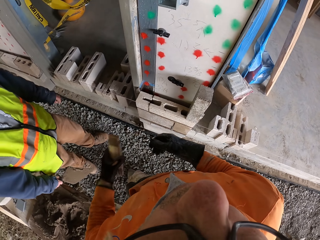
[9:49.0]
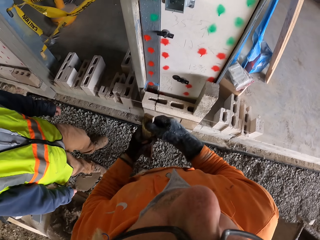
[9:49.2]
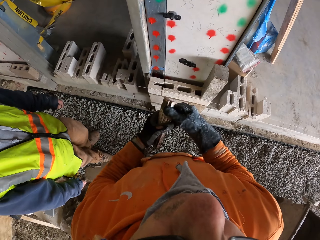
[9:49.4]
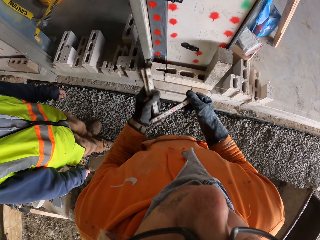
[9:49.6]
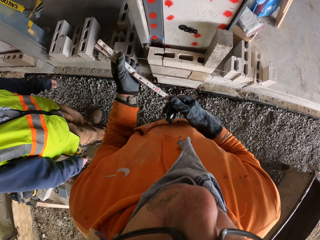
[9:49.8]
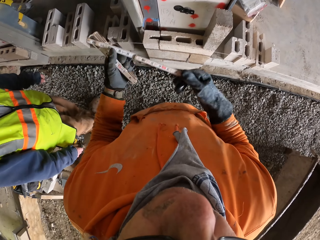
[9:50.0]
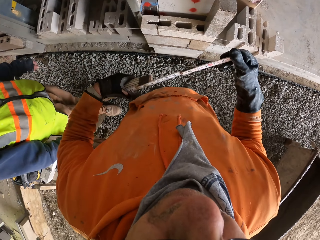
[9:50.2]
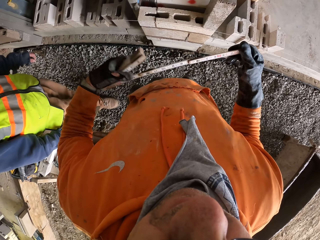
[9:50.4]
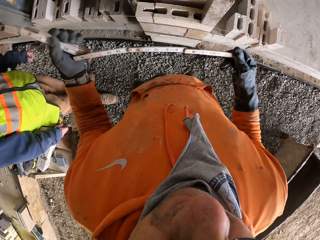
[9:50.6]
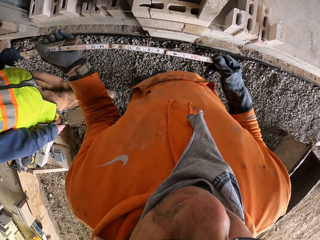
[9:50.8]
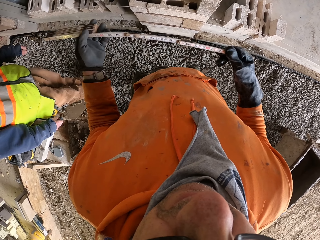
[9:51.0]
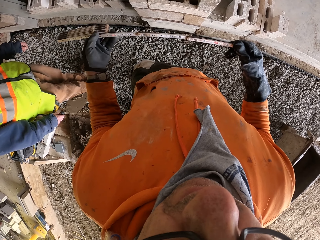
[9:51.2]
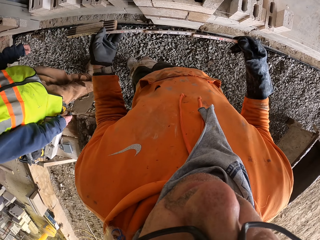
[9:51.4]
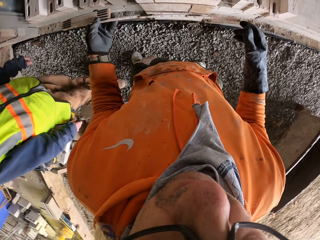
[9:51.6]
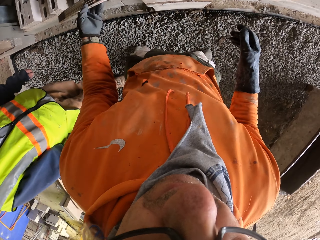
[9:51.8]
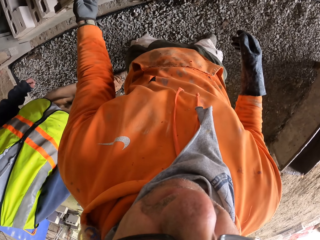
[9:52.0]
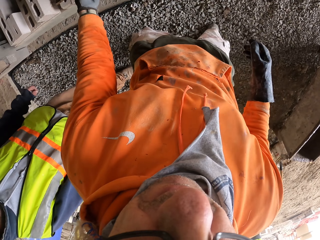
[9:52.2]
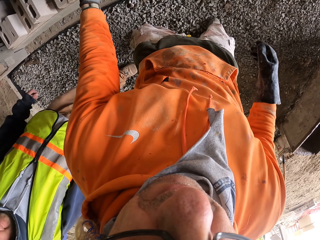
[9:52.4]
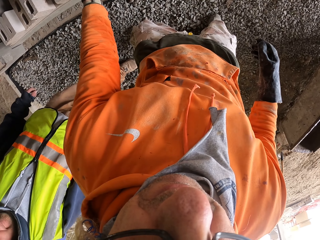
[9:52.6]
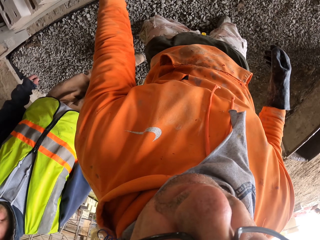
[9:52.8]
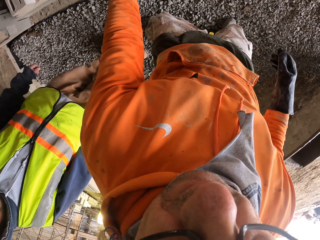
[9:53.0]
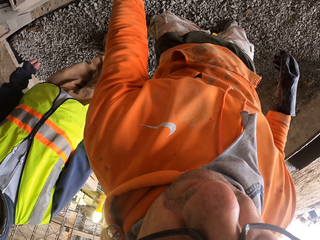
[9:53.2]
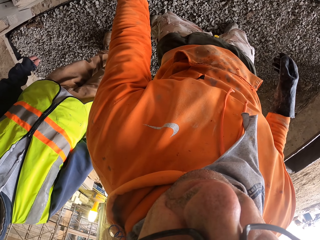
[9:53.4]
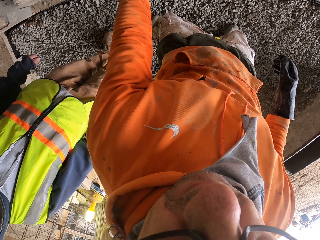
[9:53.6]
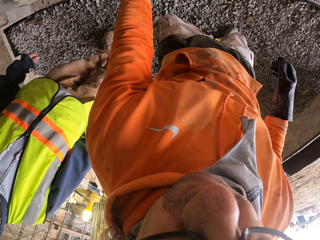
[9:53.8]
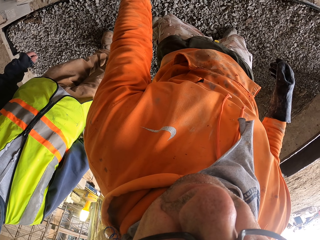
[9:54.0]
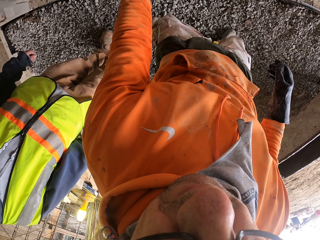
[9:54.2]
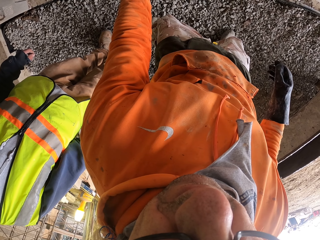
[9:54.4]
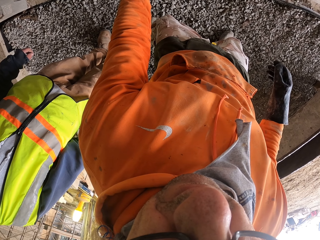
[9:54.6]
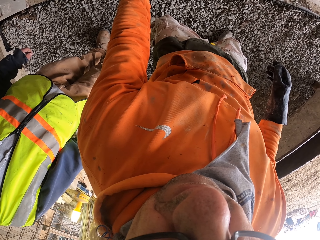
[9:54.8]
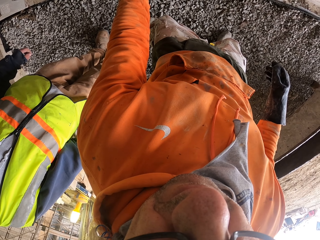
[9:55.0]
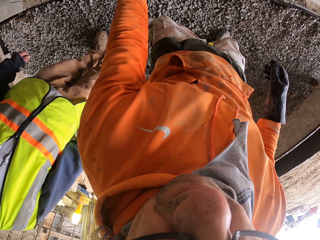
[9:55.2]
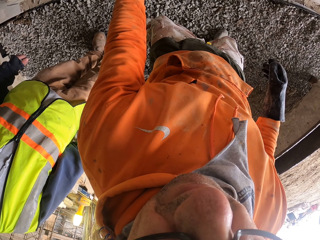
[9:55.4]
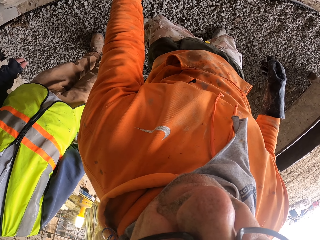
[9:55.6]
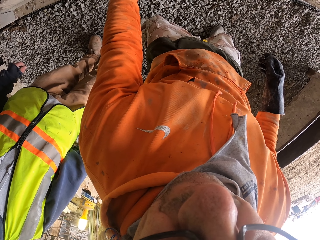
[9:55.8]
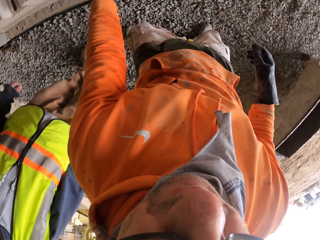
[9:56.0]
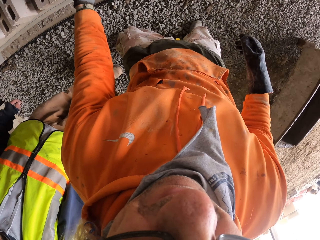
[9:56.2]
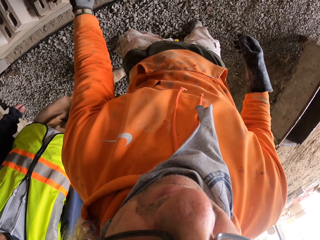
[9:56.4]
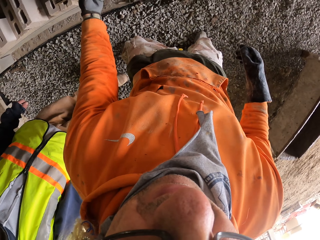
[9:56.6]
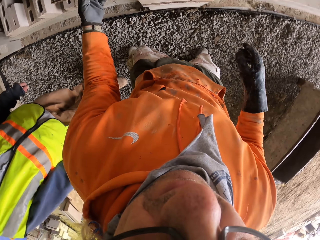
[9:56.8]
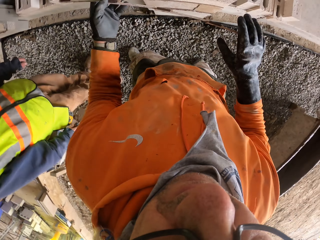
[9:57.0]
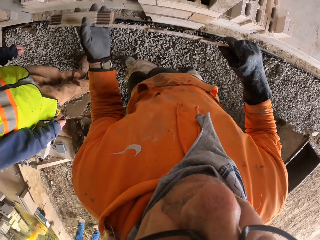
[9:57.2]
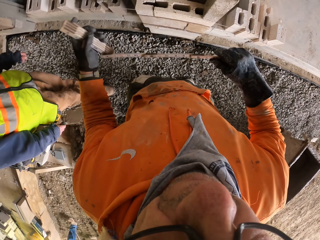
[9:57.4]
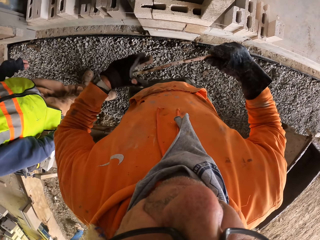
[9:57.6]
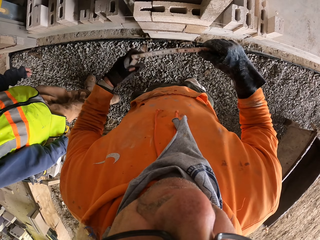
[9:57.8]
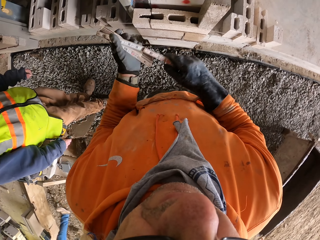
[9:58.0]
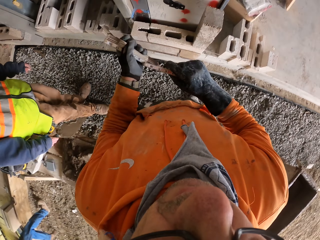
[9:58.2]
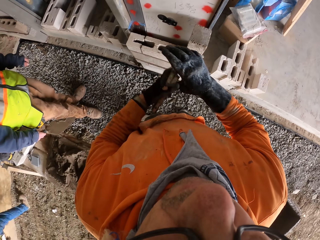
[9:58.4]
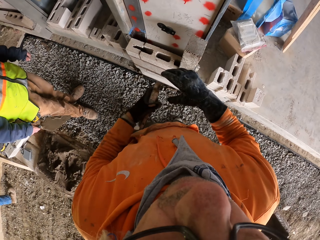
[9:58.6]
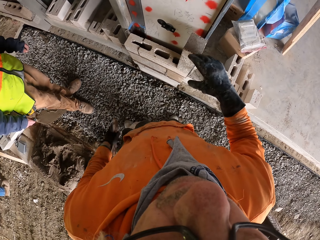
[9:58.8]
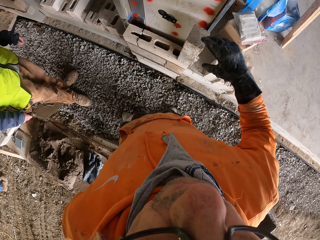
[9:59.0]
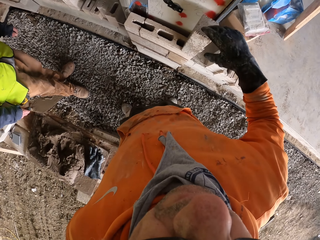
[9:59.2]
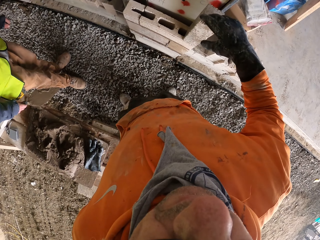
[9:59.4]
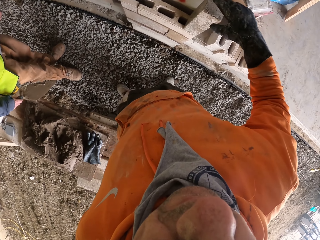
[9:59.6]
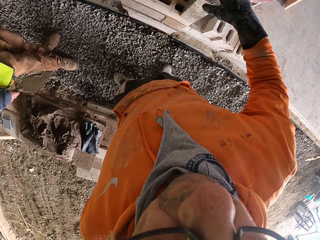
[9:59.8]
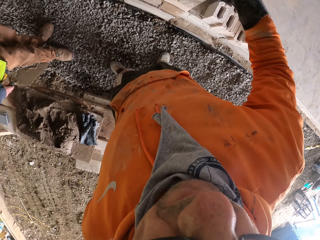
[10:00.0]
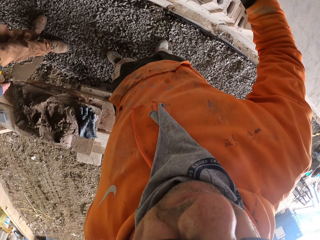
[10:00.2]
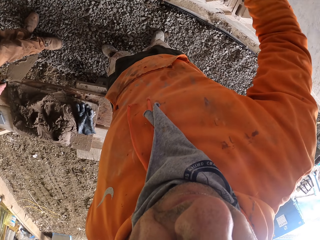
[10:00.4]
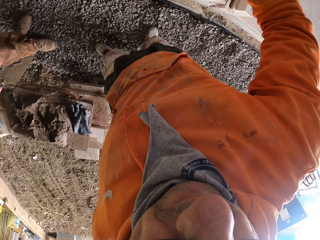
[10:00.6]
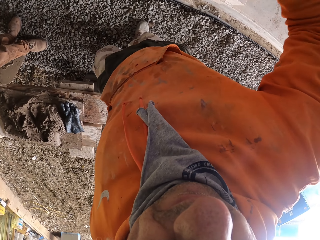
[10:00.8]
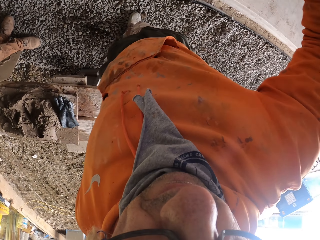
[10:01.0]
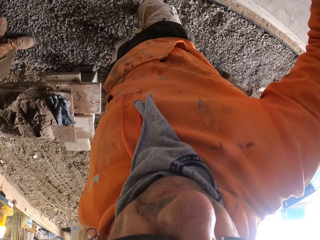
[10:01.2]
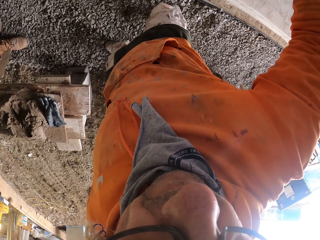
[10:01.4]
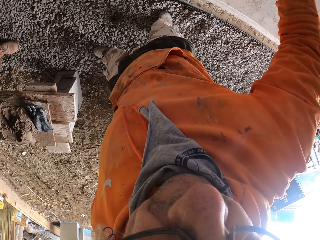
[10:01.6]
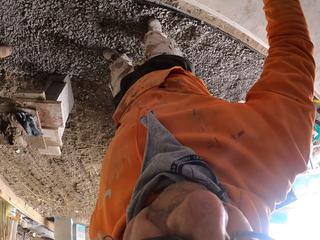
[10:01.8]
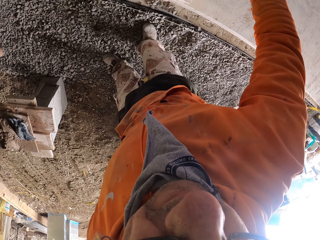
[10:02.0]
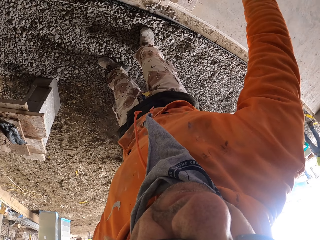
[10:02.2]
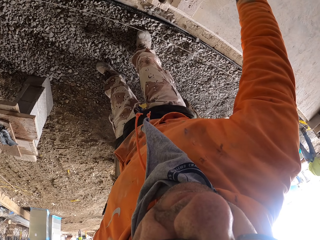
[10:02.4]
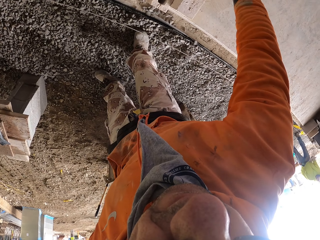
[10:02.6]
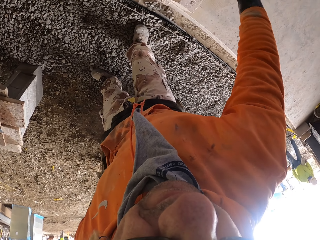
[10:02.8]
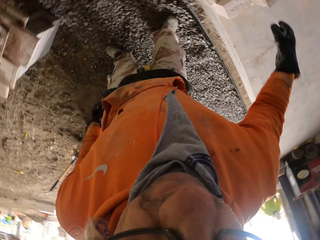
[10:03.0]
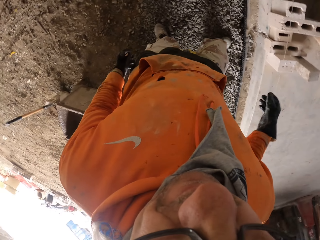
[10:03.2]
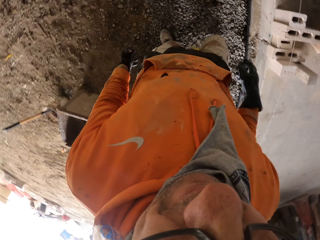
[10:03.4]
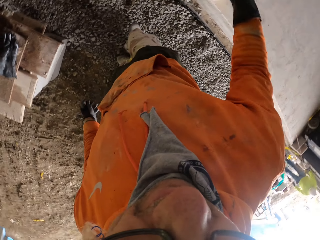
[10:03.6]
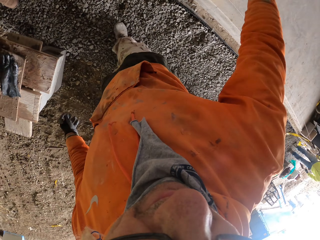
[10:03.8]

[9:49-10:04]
The camera wearer stretches the tape measure. They measure the brick. They measure on the brick. They fold the tape measure. They put the tape measure in the pocket. They walk.

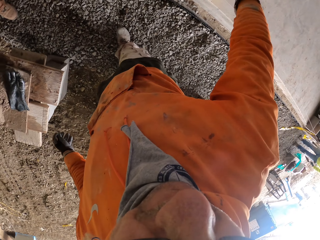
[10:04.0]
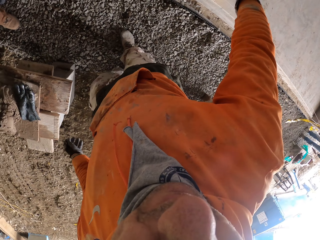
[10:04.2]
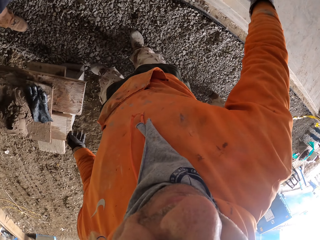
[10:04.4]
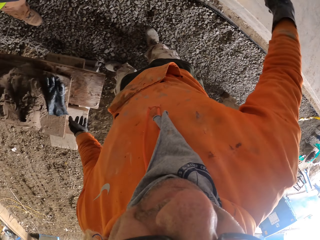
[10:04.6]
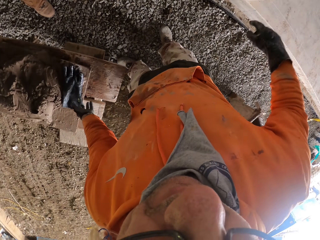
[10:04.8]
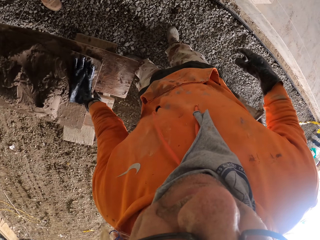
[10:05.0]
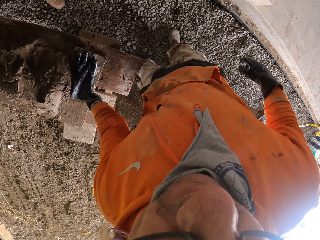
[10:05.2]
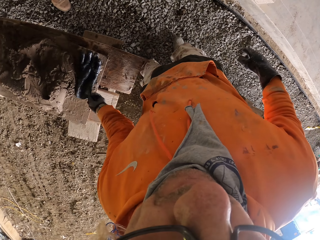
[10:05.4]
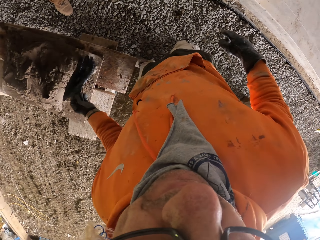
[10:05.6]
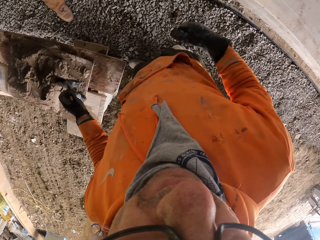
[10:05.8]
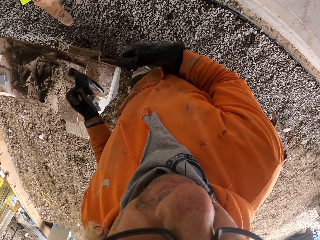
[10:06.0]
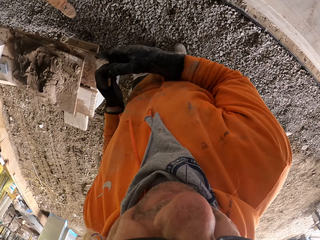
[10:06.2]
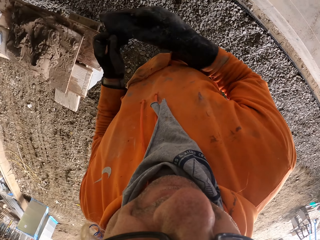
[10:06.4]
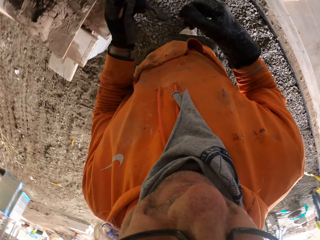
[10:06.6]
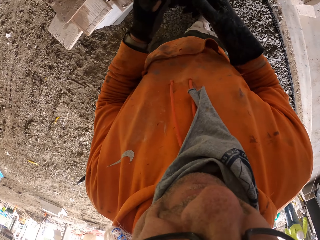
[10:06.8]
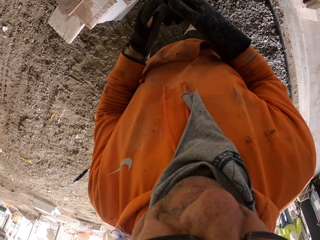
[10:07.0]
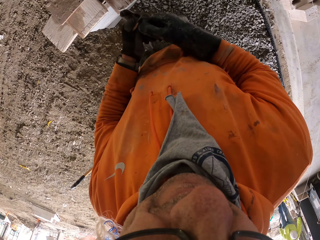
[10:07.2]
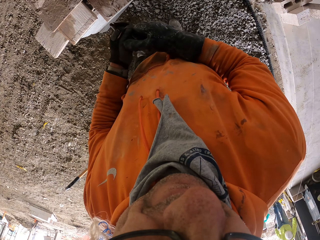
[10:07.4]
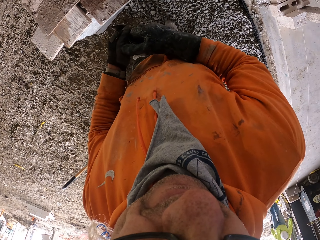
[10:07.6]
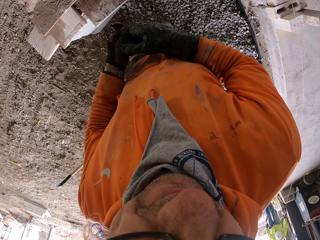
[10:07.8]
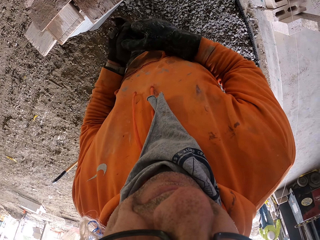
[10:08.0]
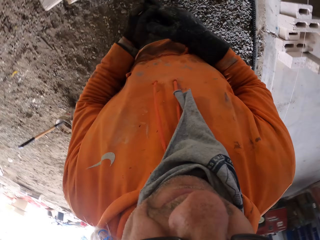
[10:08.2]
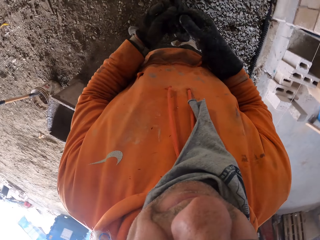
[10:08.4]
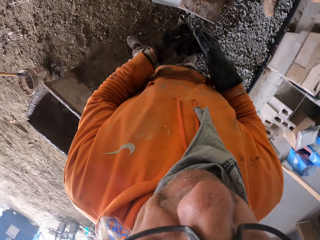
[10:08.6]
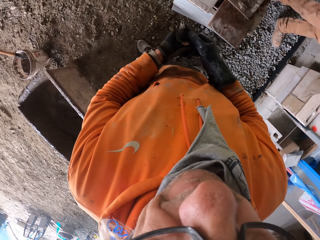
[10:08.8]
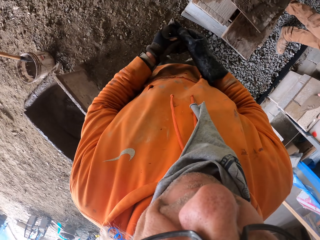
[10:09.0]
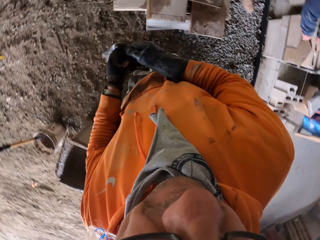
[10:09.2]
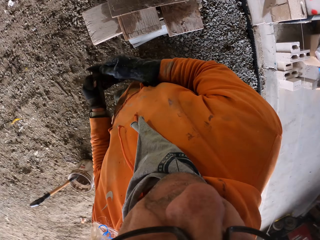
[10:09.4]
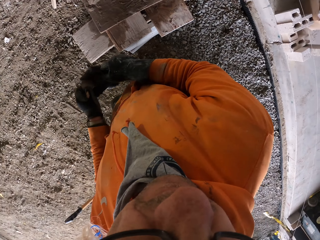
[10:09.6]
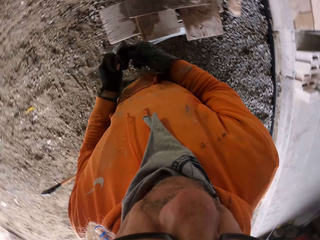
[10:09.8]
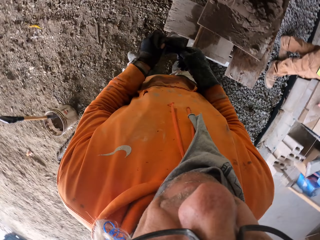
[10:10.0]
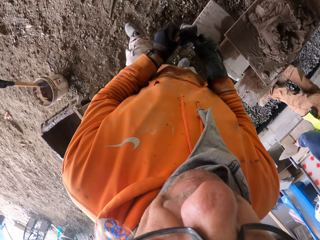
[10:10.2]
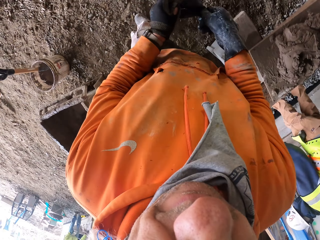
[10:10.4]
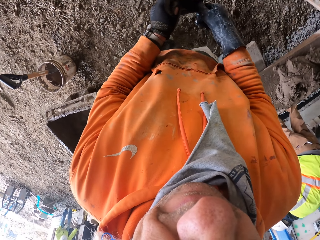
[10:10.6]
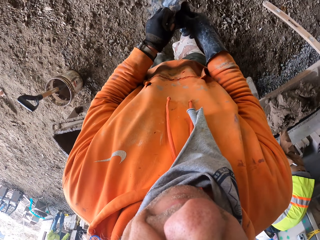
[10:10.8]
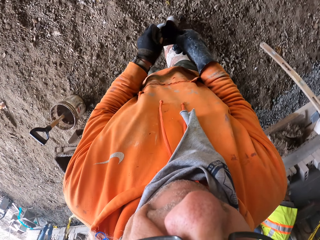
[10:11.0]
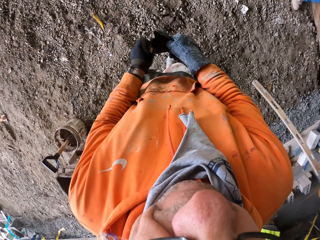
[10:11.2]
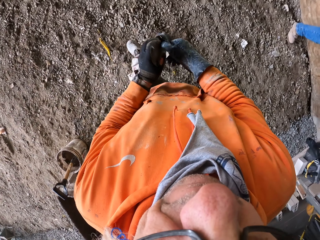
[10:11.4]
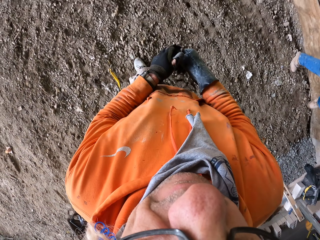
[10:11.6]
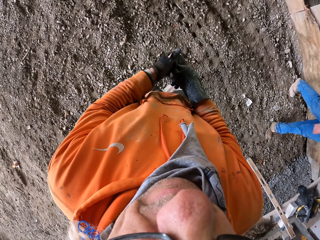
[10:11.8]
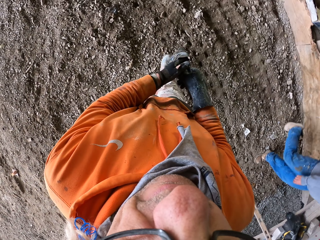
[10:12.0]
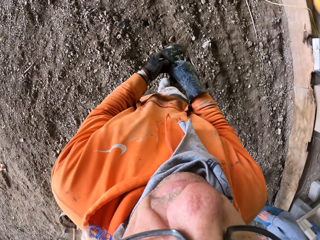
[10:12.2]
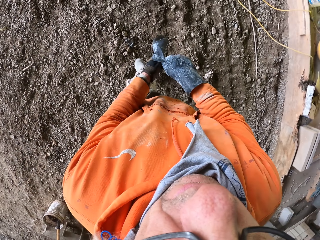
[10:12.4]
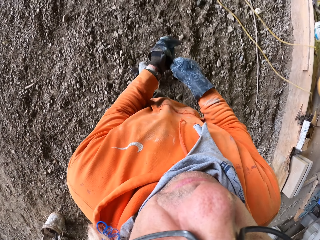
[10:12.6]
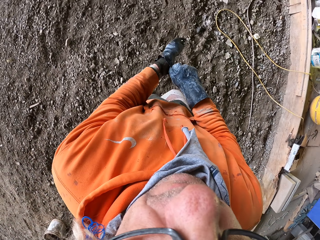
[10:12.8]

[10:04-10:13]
The camera wearer puts on the glove. They walk around.
